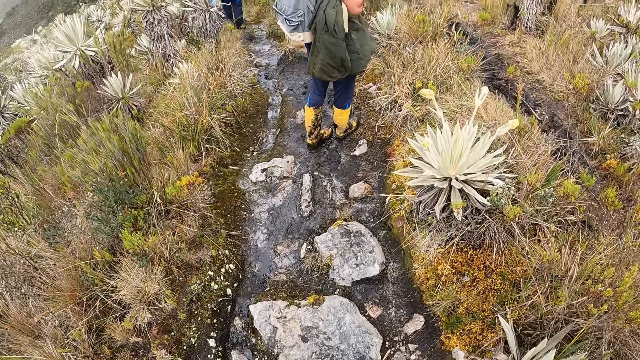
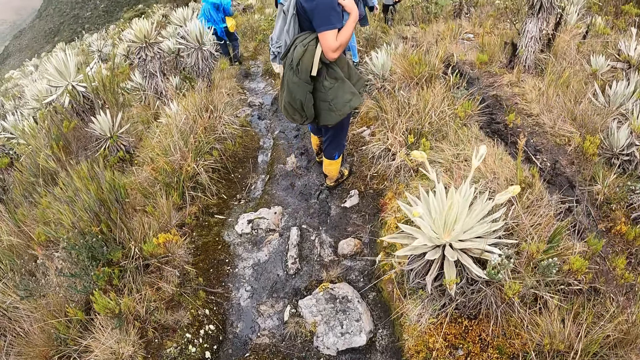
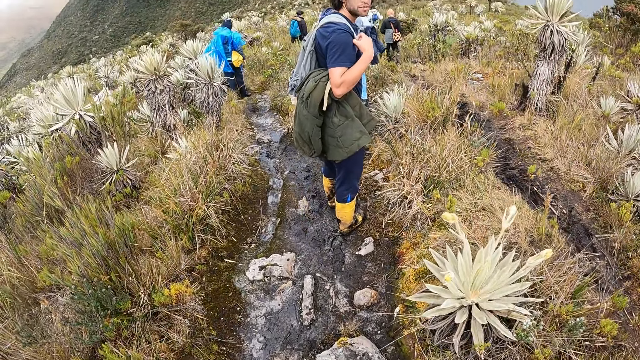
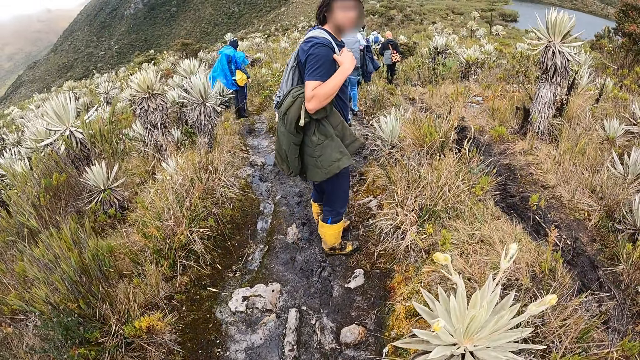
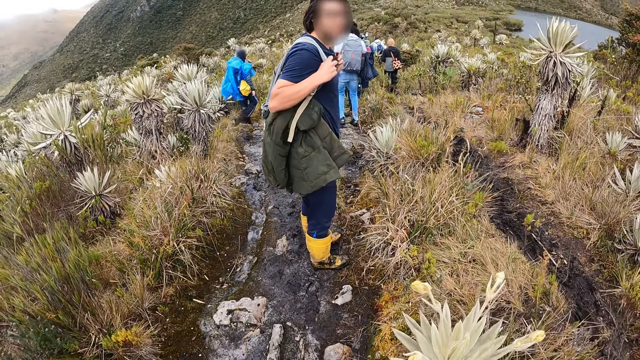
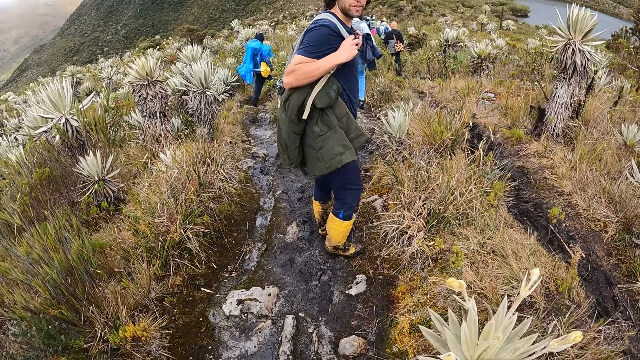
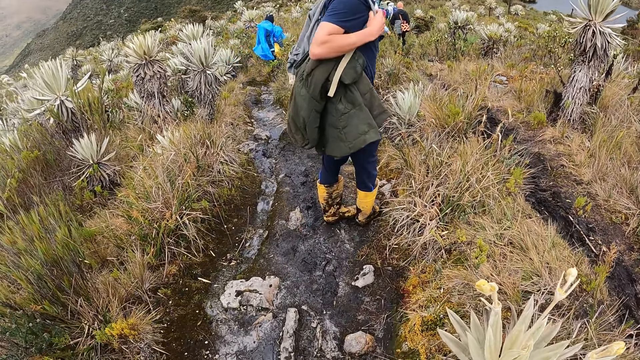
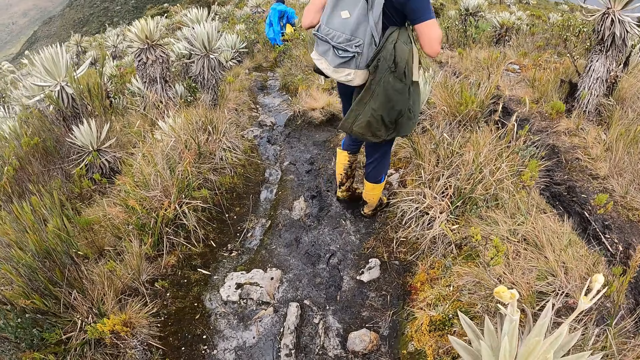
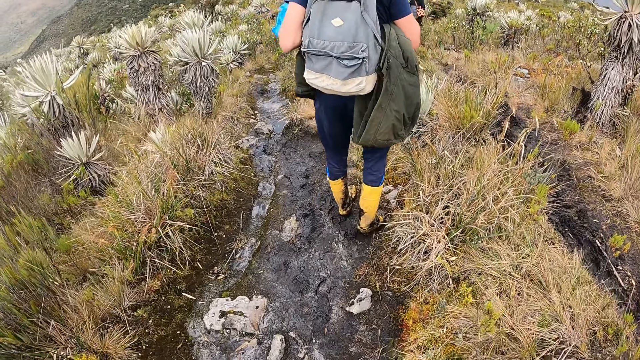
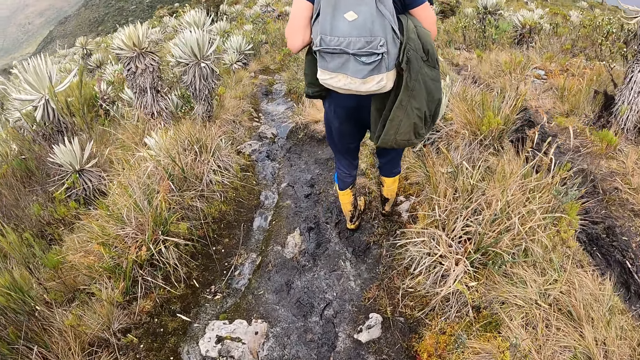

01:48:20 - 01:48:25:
The camera wearer interacts with a man.

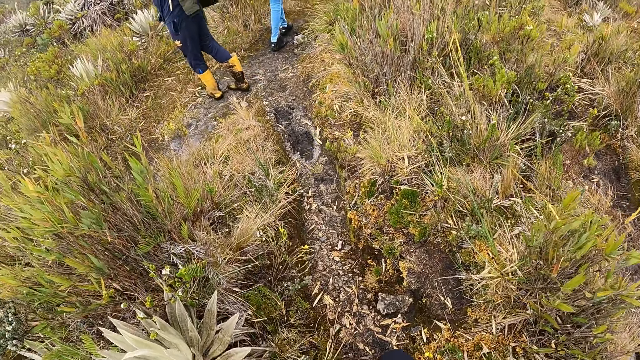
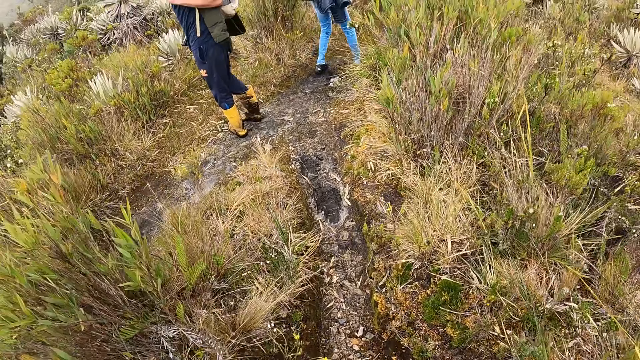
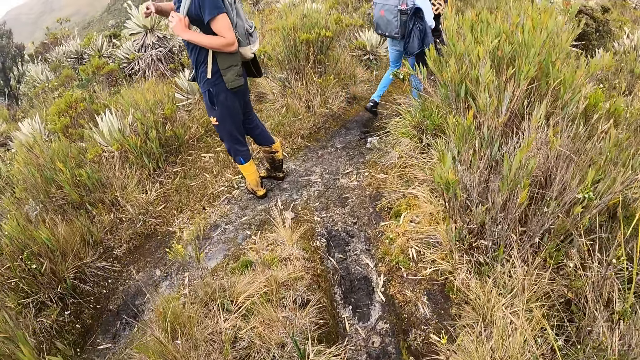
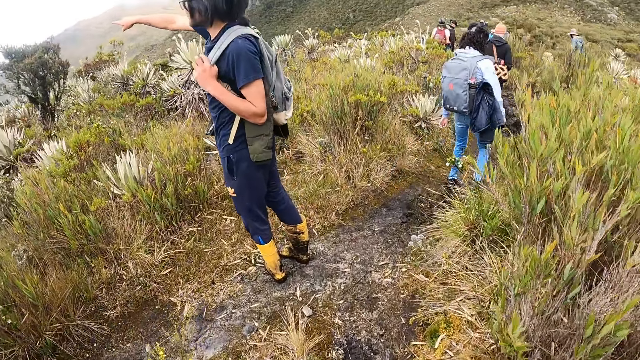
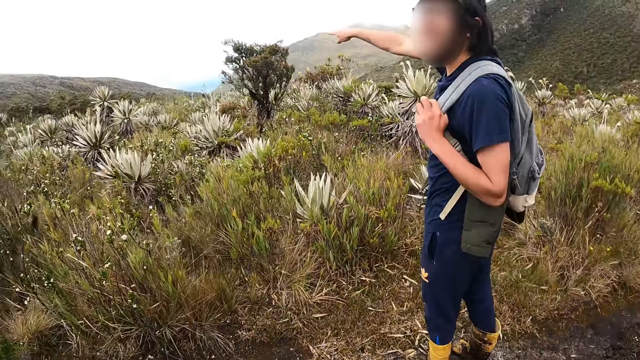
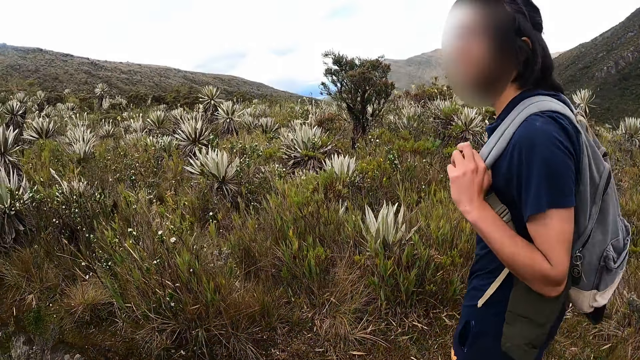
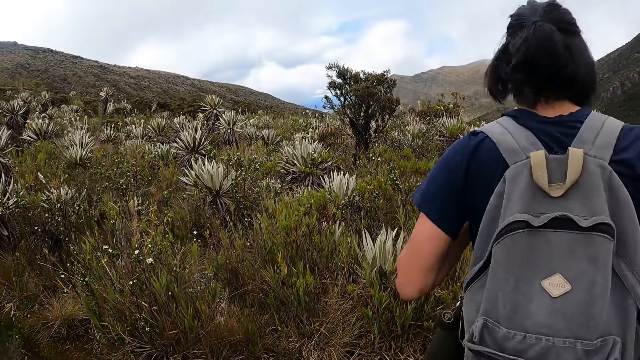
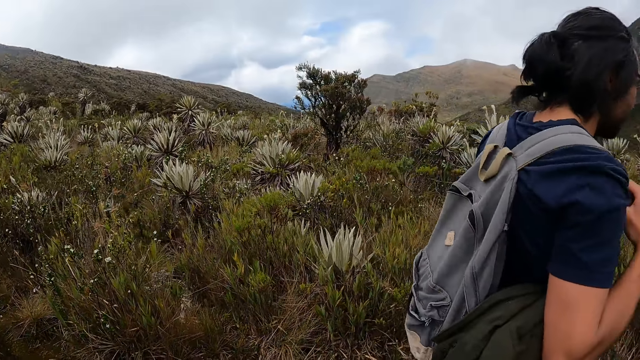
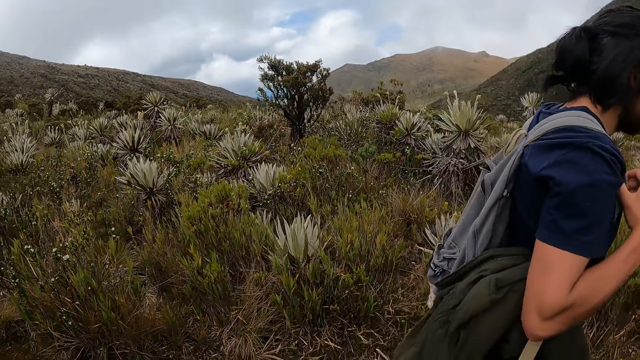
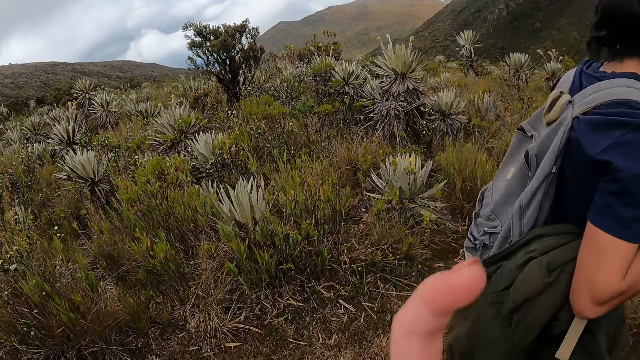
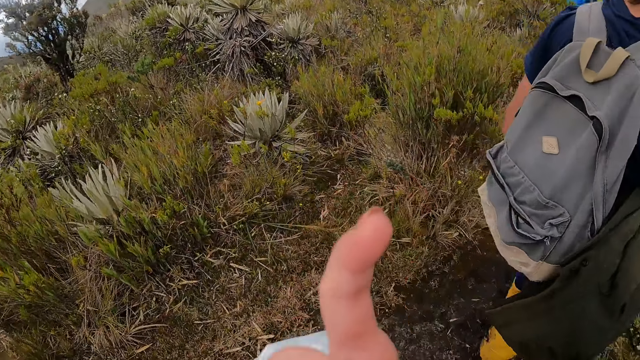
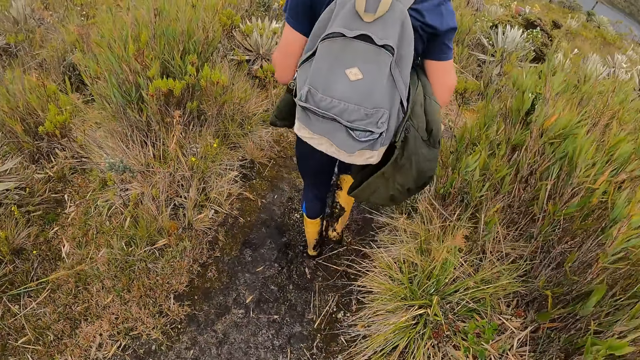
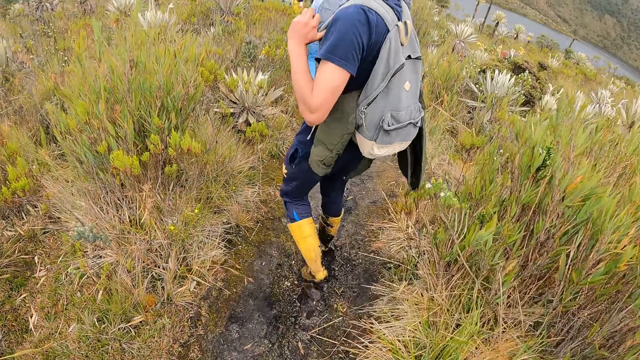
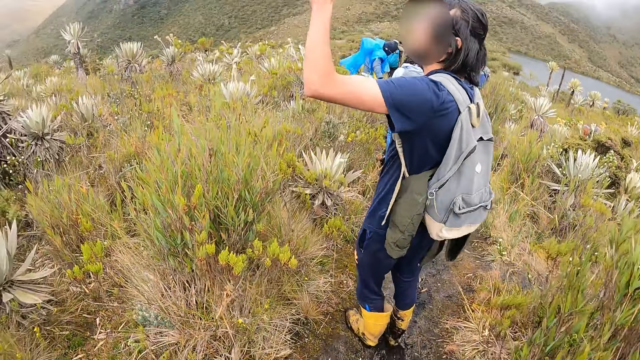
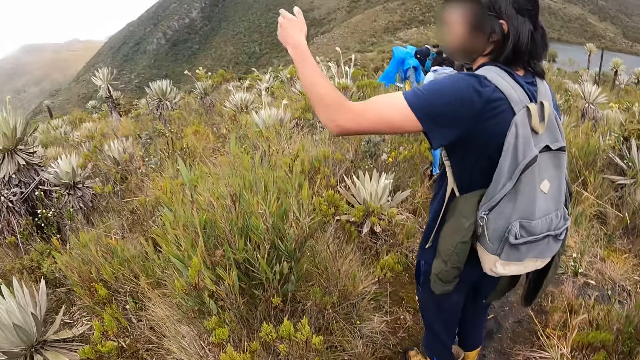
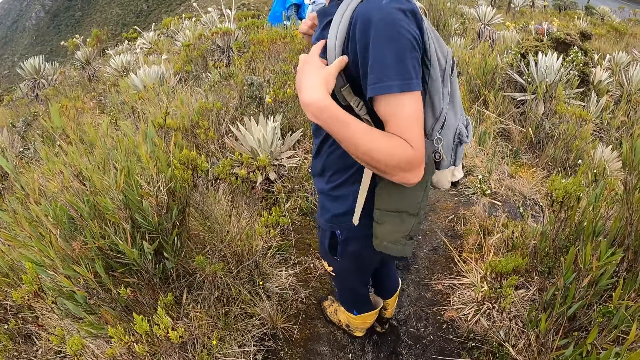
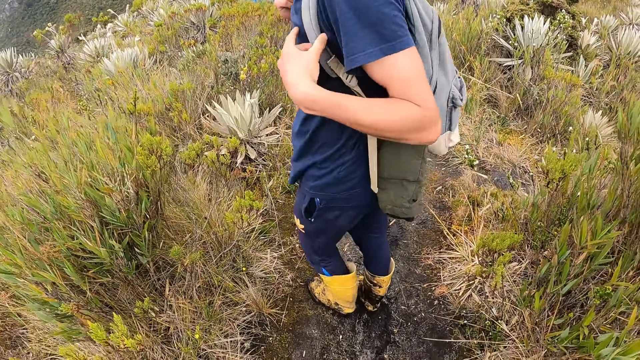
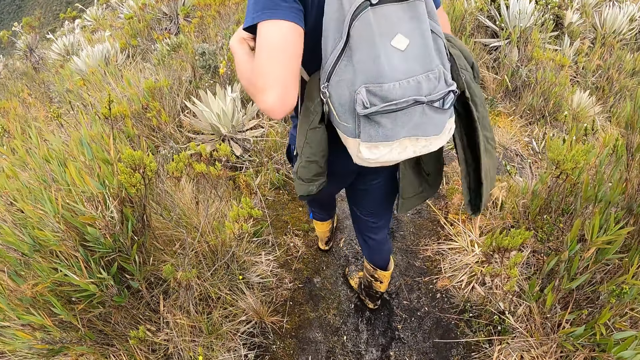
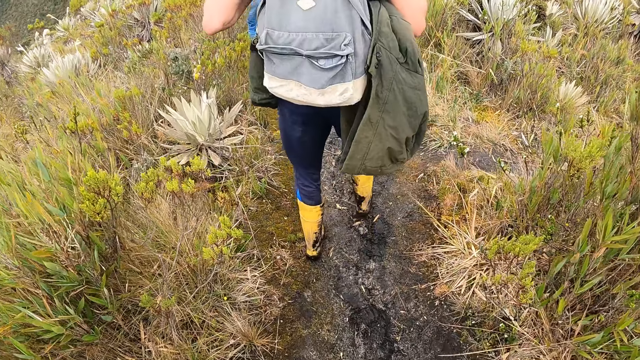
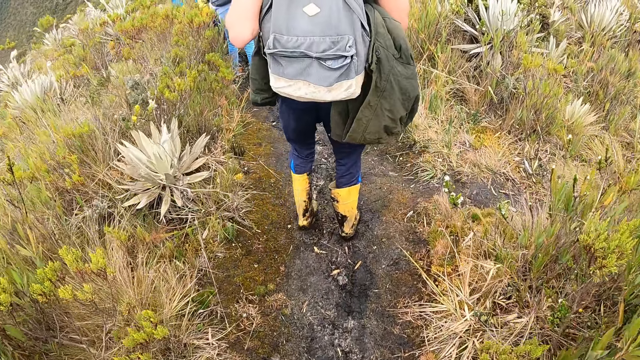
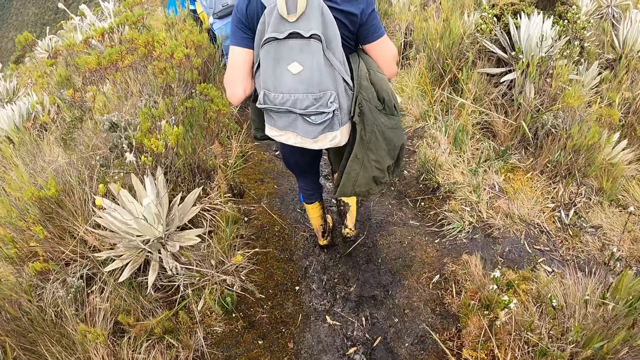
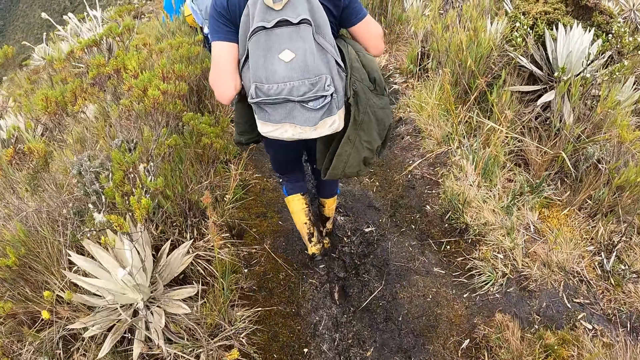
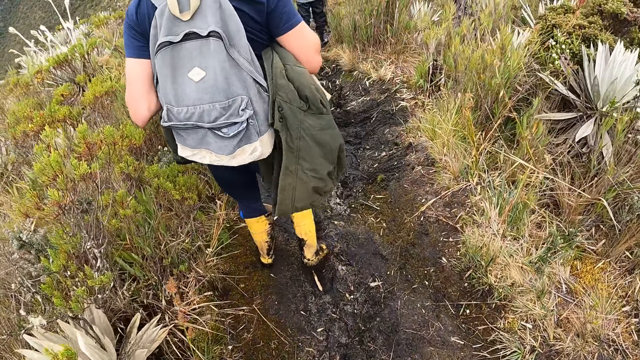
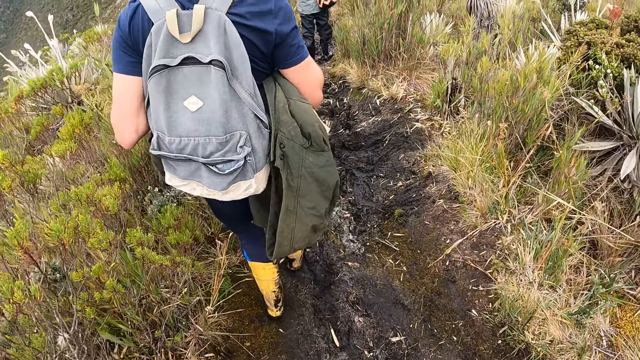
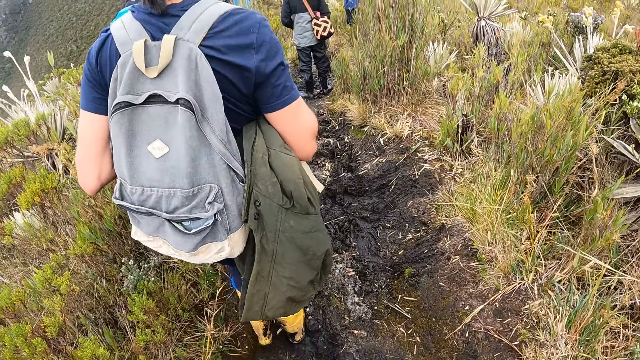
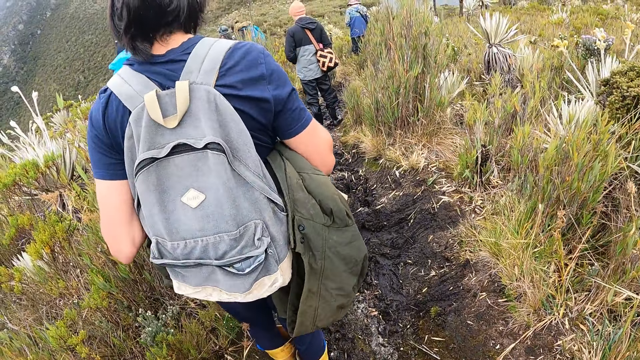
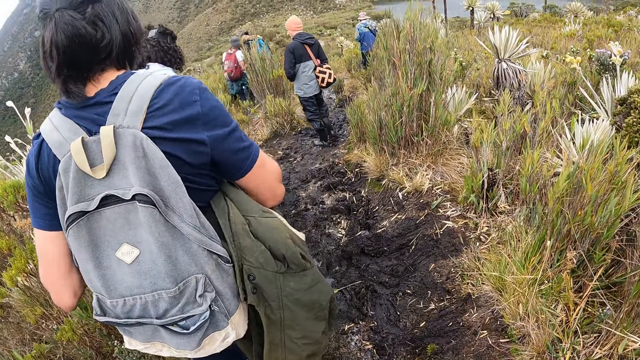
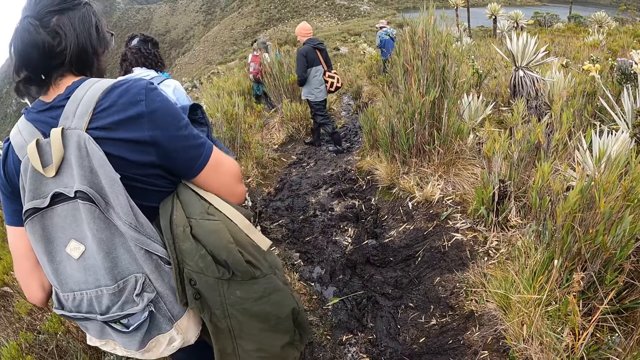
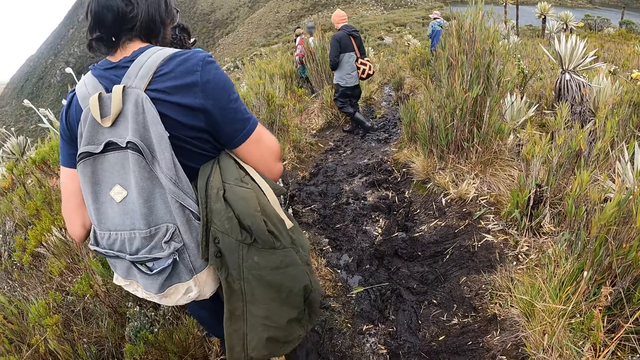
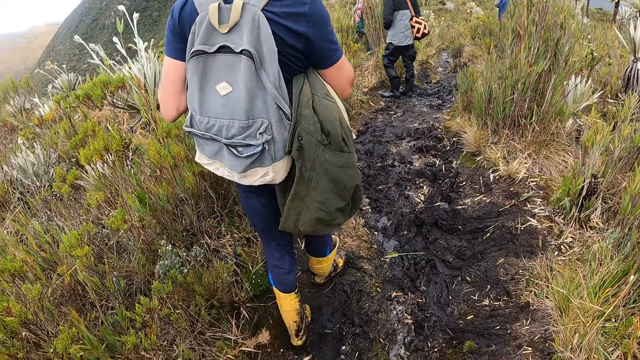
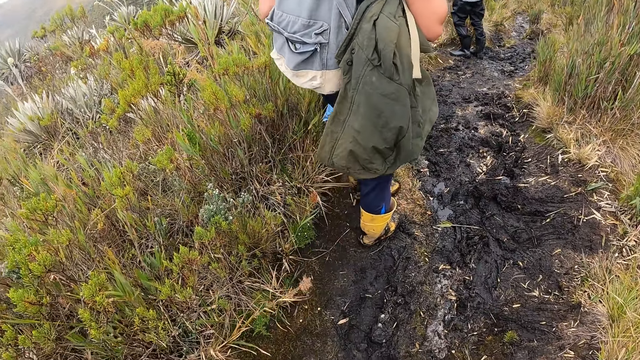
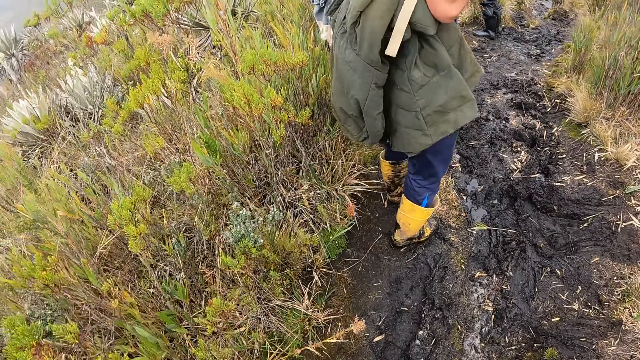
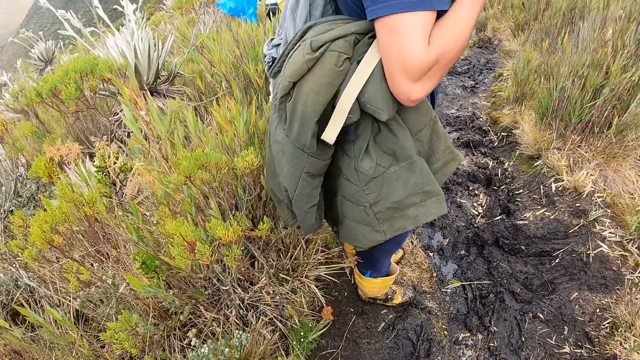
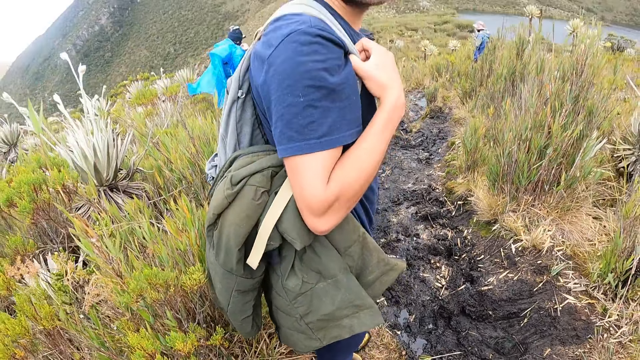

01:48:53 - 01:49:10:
A man makes a gesture. The camera wearer walks on the path.
